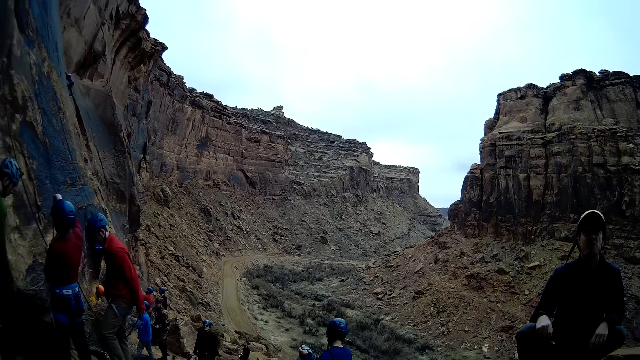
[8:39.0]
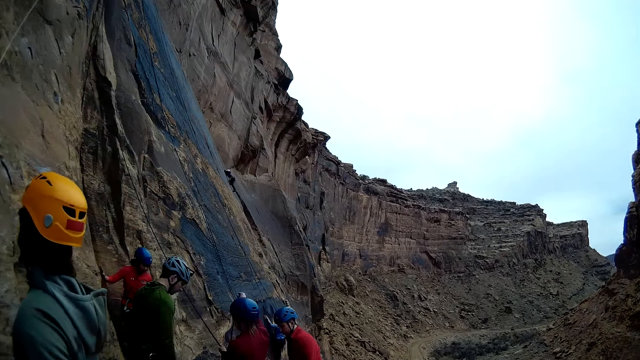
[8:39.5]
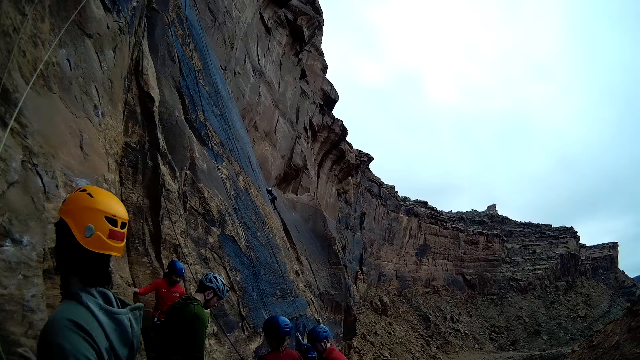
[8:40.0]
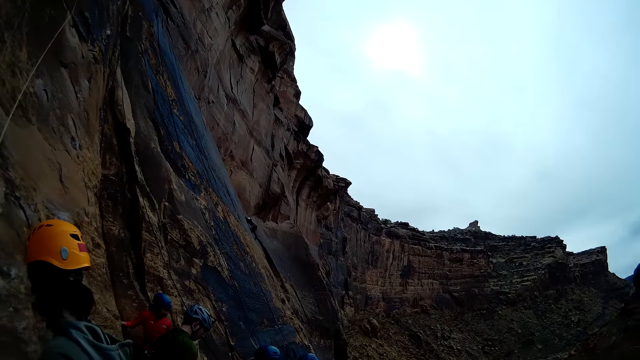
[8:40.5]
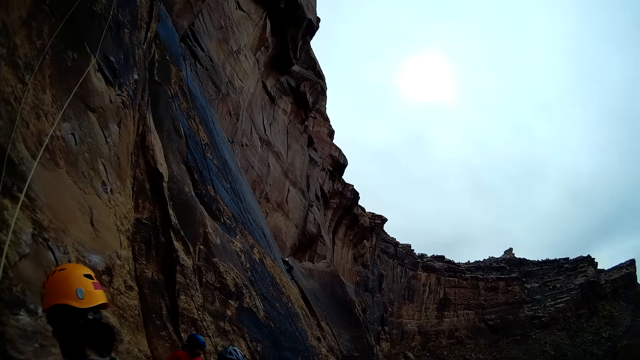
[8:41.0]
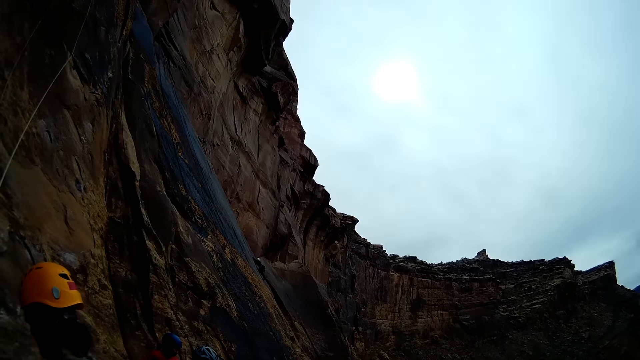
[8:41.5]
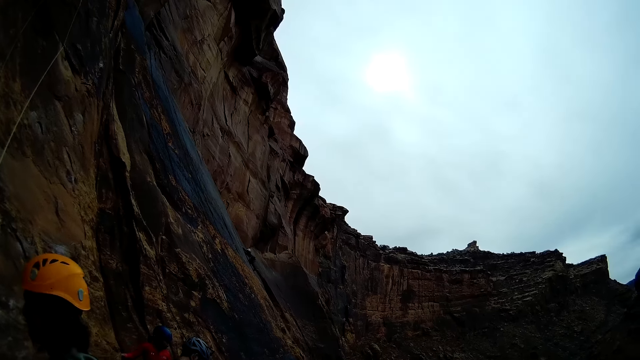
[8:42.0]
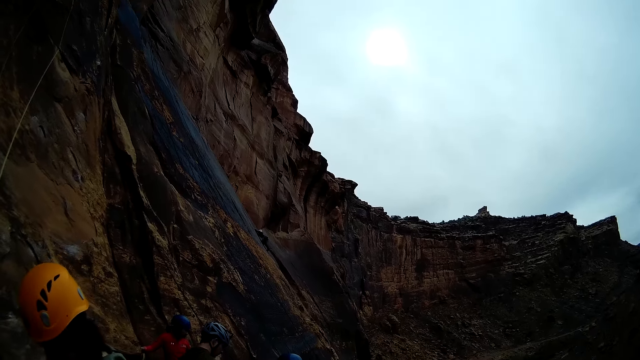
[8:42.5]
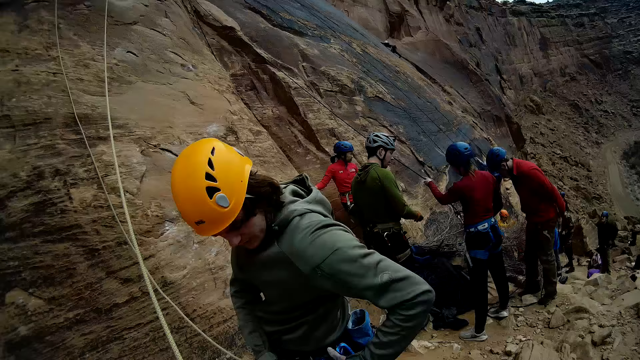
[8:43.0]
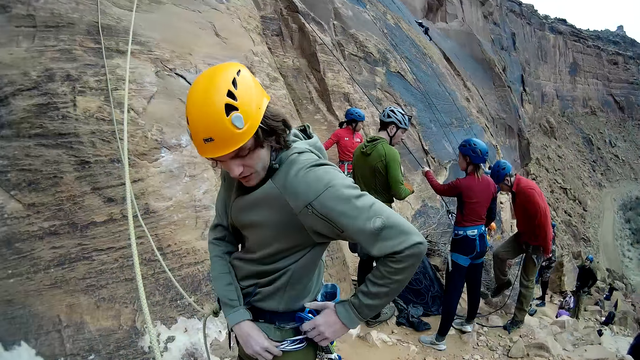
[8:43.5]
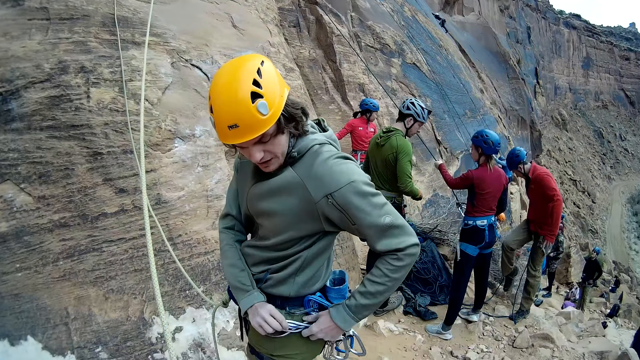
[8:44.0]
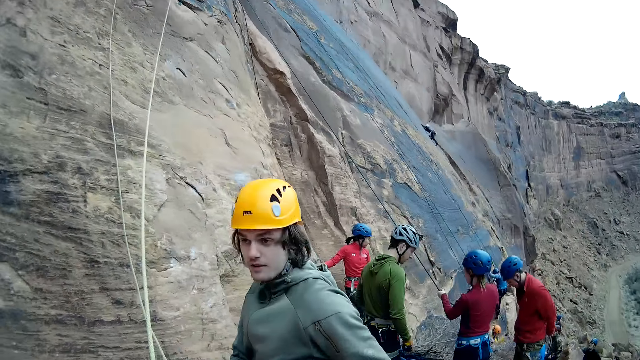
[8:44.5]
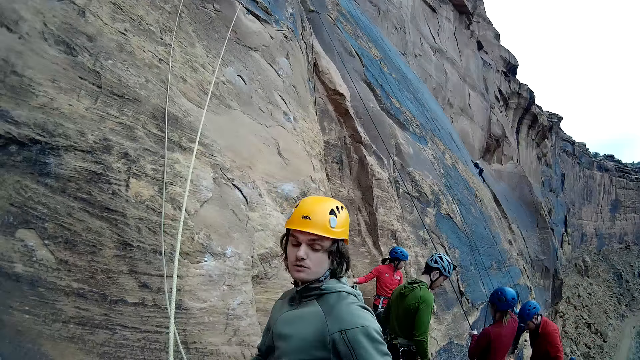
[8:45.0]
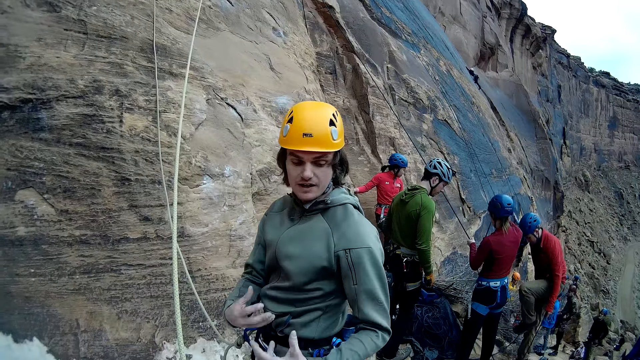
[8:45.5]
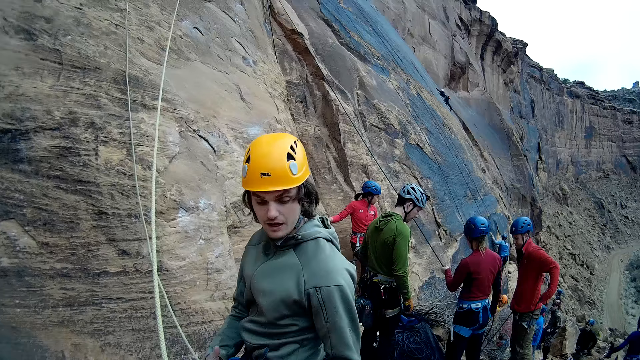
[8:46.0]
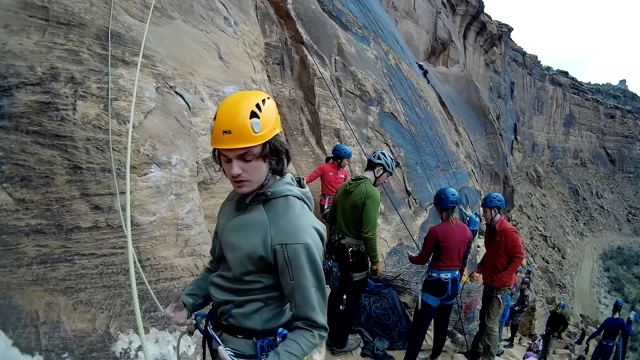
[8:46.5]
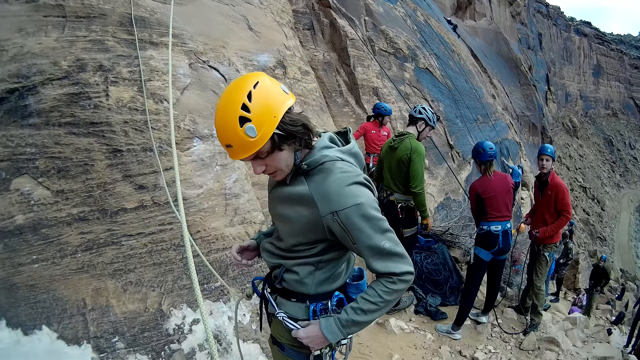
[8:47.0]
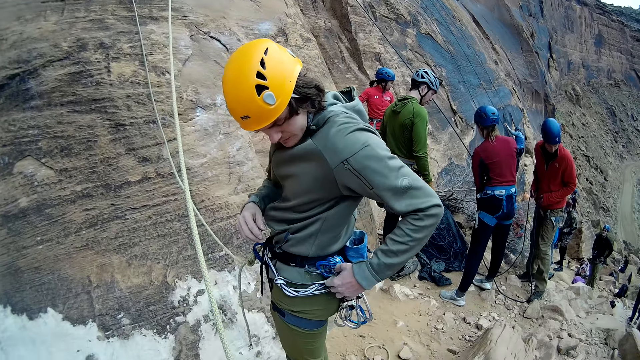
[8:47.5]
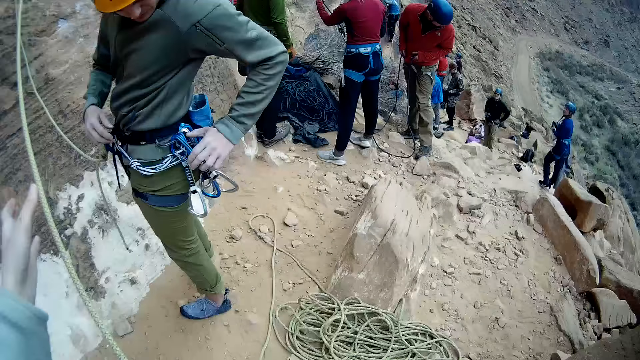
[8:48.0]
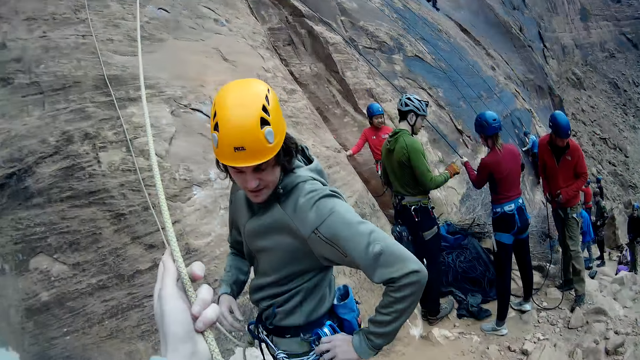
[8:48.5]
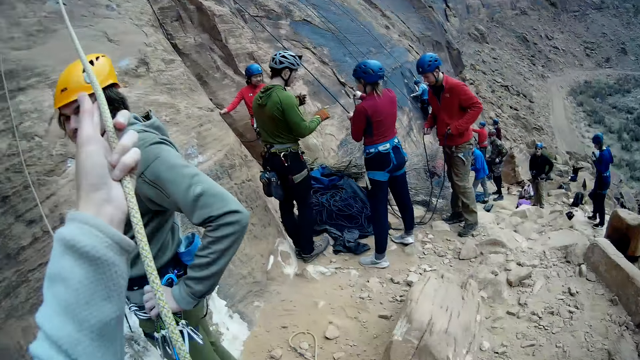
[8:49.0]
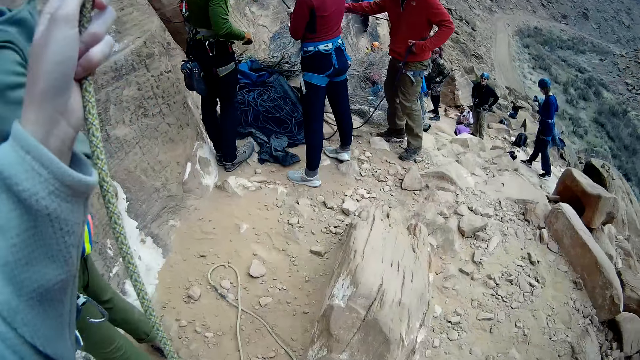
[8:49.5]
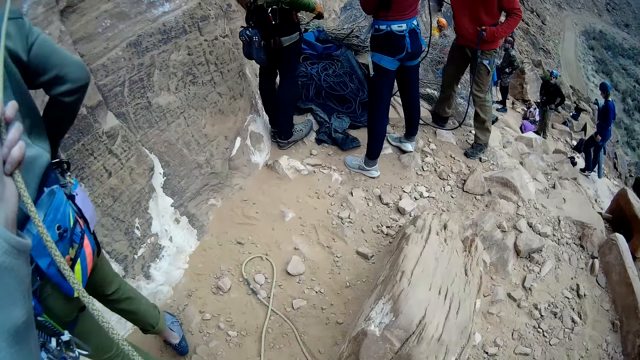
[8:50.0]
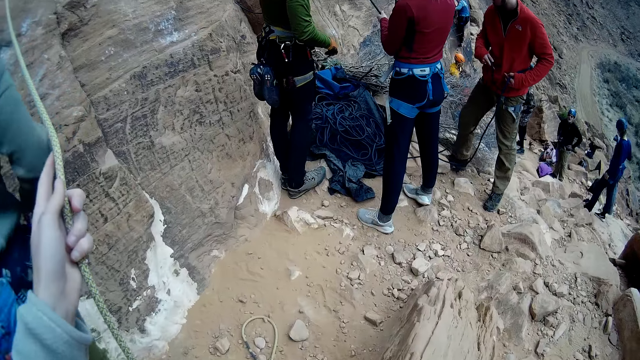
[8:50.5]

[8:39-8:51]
A man sways his hands. He aligns ascenders on the harness. Another man pulls a rope.

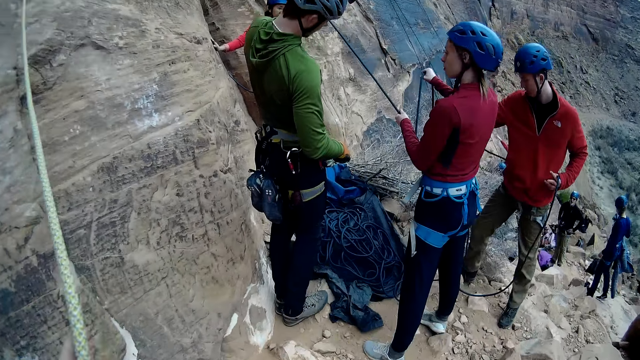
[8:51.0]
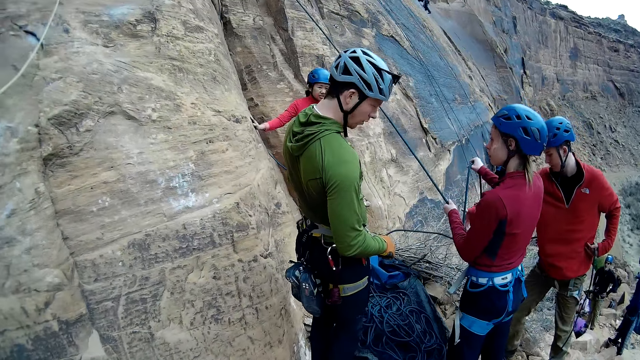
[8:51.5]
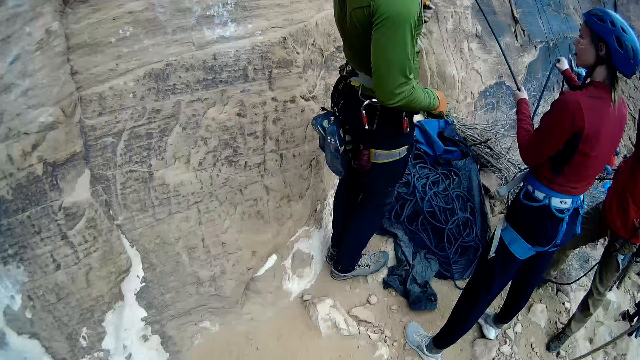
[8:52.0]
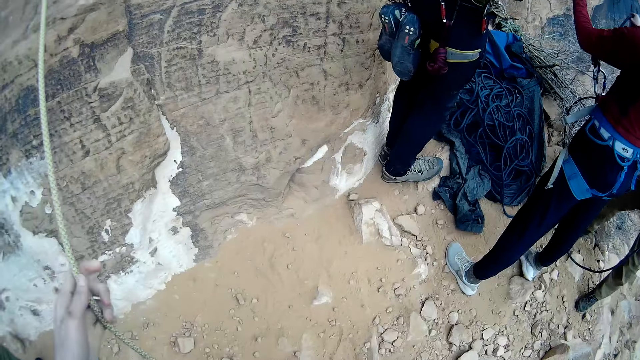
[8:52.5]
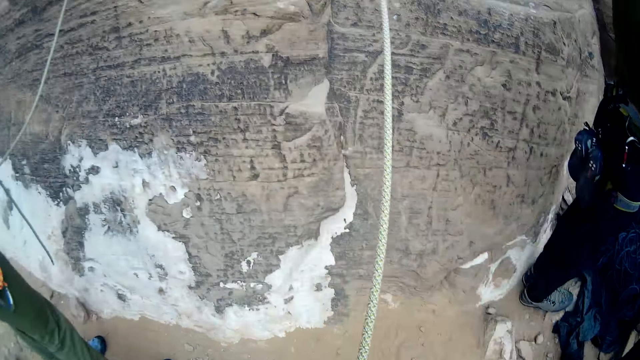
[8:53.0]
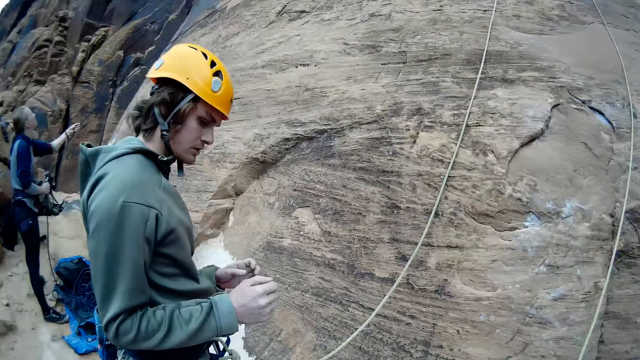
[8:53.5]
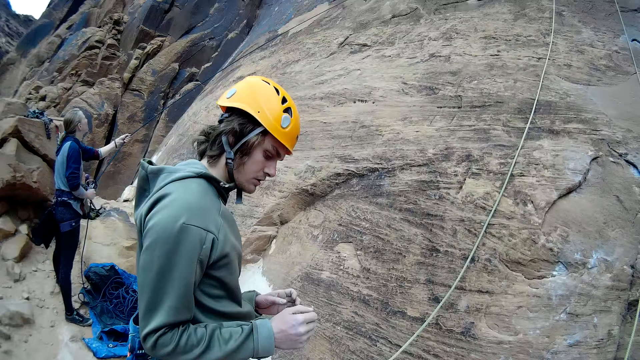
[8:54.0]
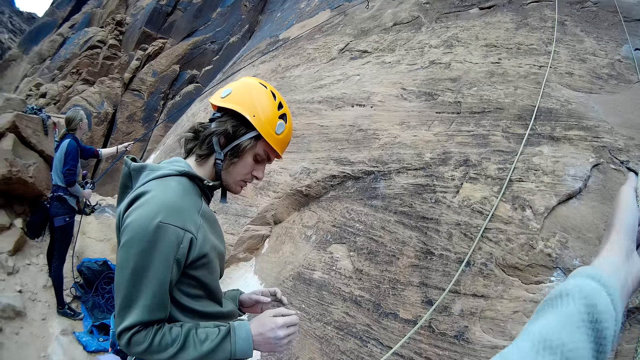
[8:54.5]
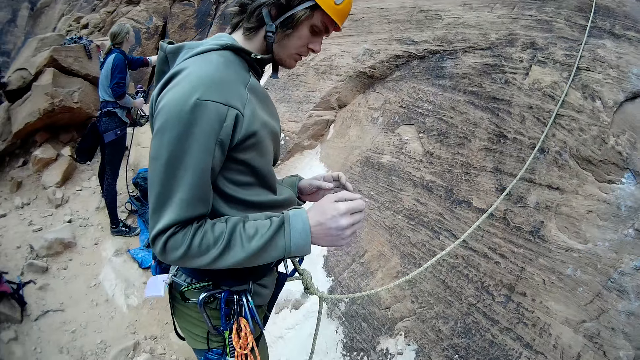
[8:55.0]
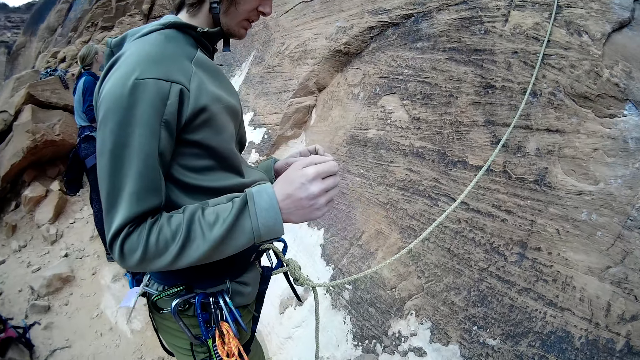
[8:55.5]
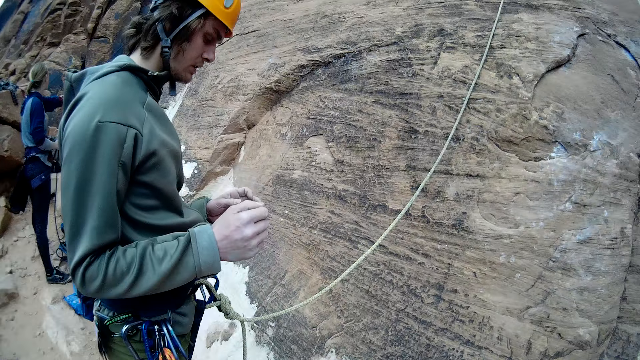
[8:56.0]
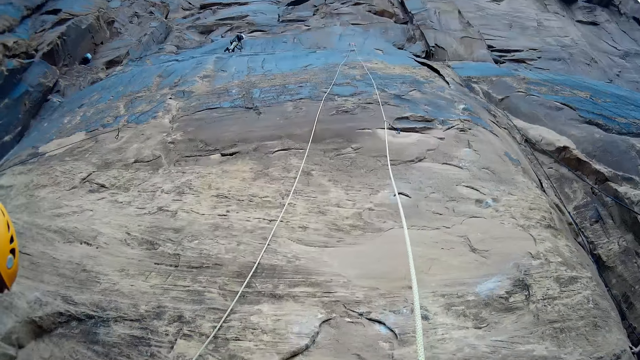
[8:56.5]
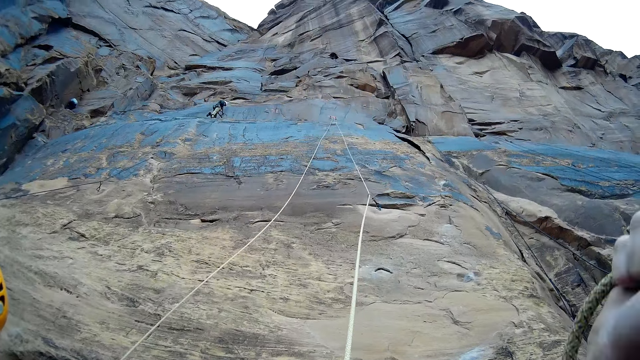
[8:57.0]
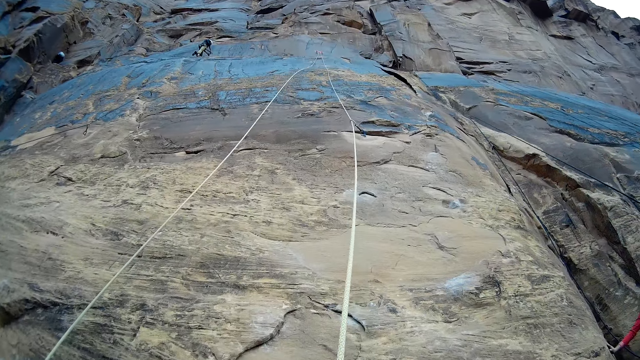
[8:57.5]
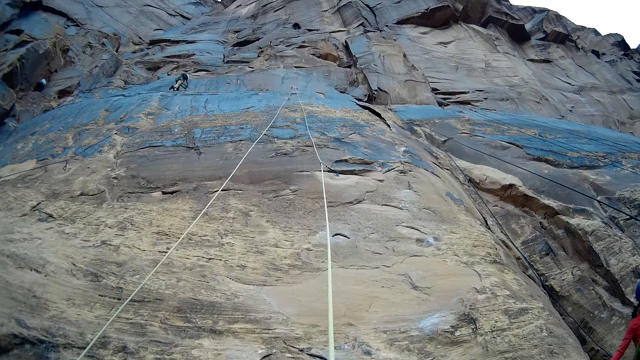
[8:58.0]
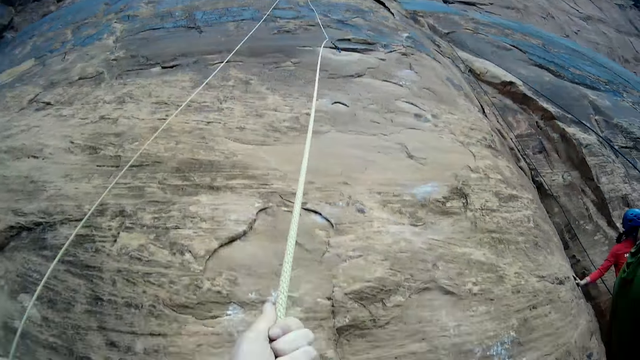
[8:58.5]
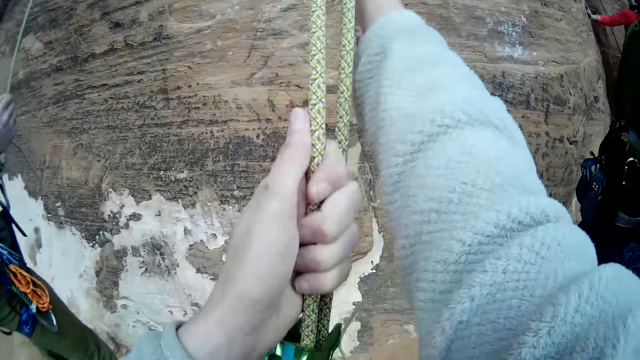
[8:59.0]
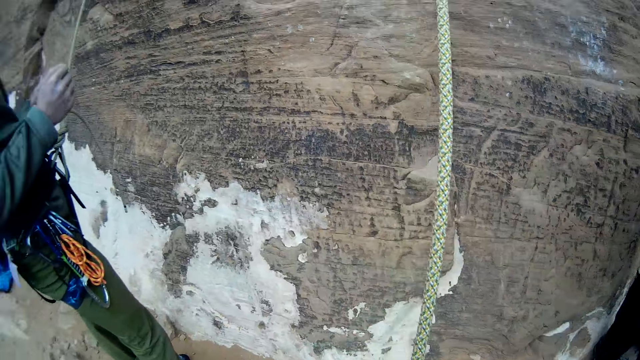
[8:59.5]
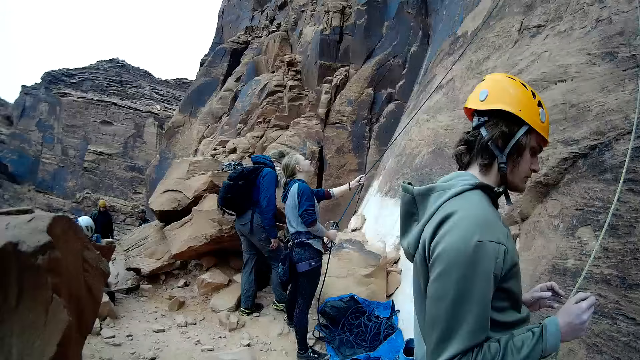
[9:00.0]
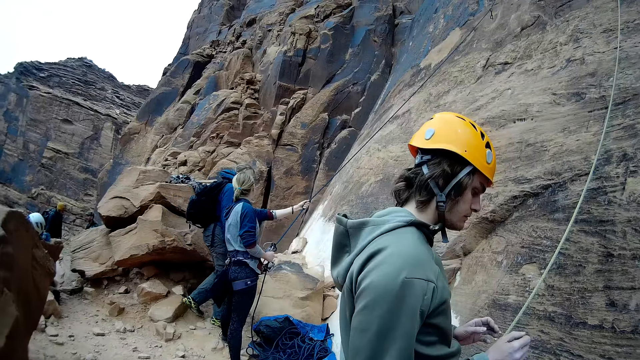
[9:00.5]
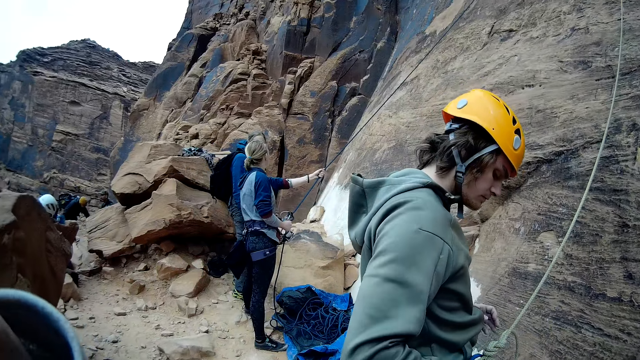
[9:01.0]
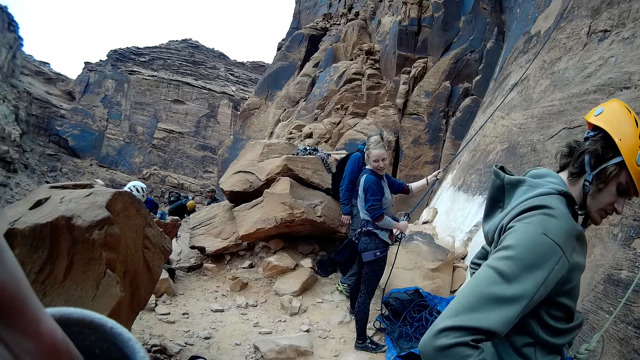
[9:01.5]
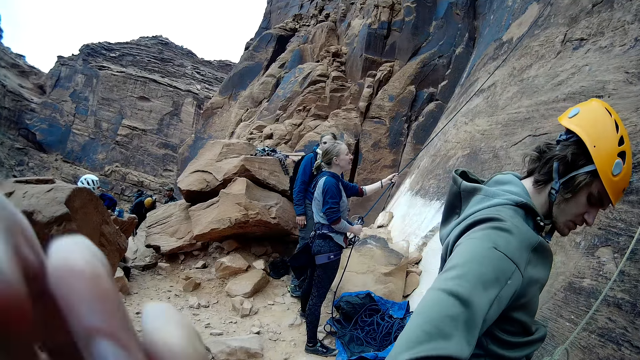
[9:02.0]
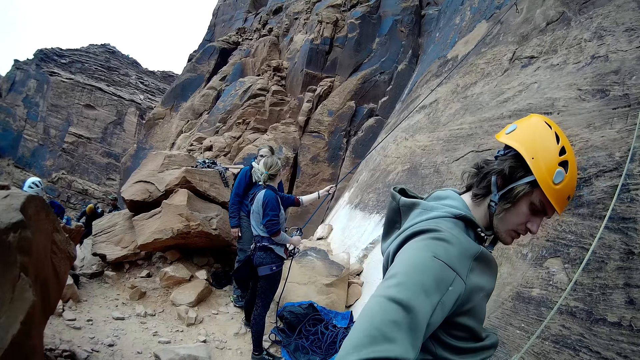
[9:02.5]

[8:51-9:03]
A woman pulls a rope. The camera wearer pulls the long straight dynamic rope on the mountain with his hands. A man pulls a rope. Another woman pulls a rope. Another man tightens a rope.
